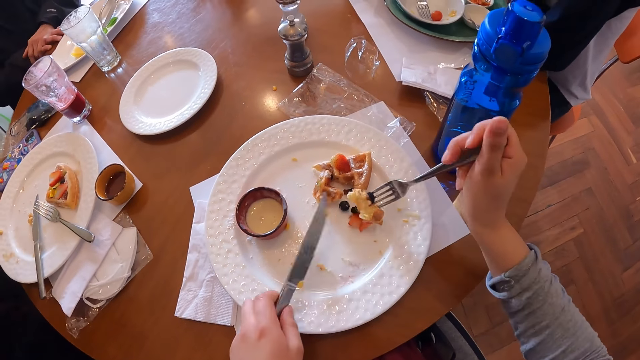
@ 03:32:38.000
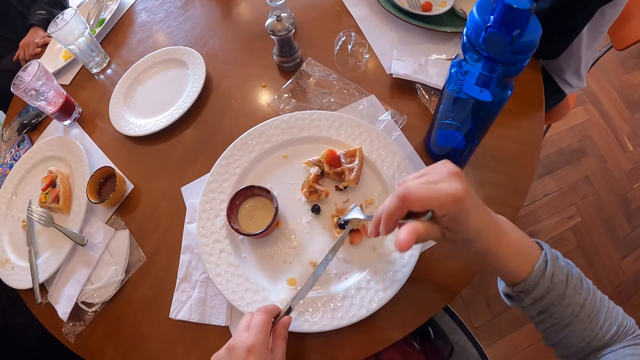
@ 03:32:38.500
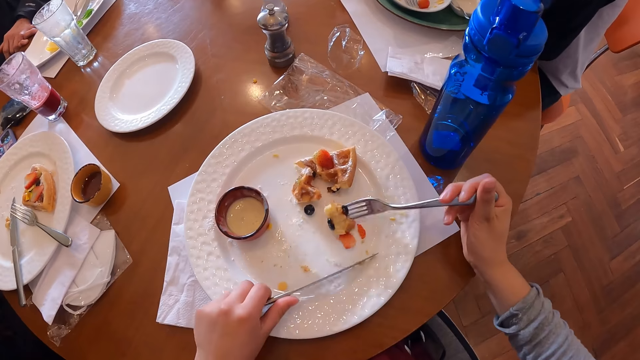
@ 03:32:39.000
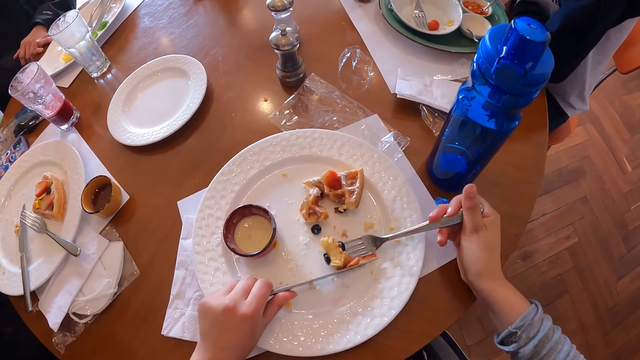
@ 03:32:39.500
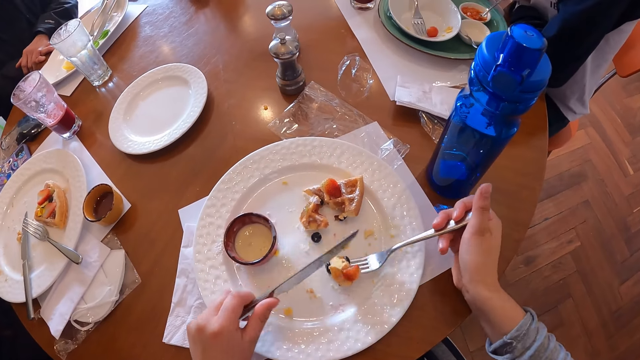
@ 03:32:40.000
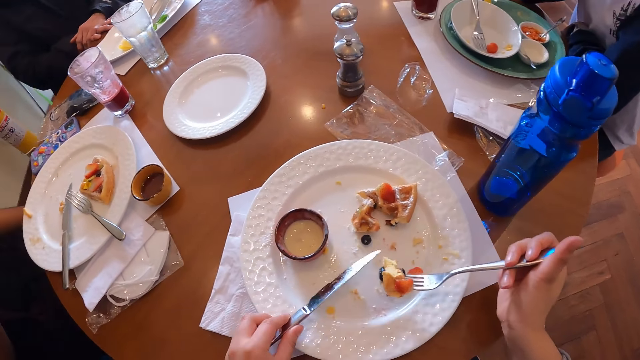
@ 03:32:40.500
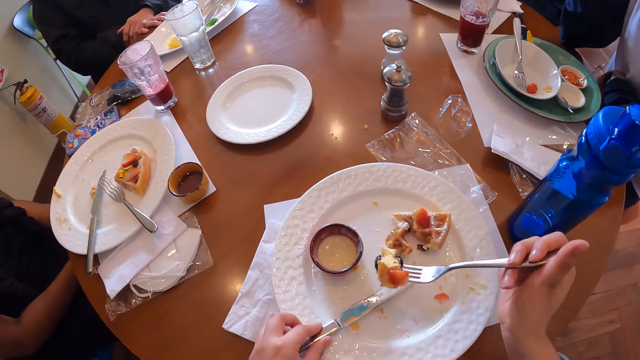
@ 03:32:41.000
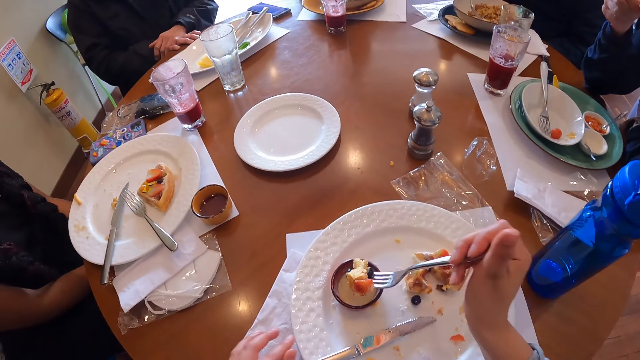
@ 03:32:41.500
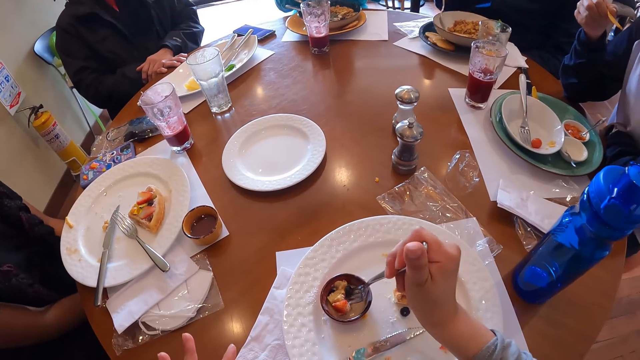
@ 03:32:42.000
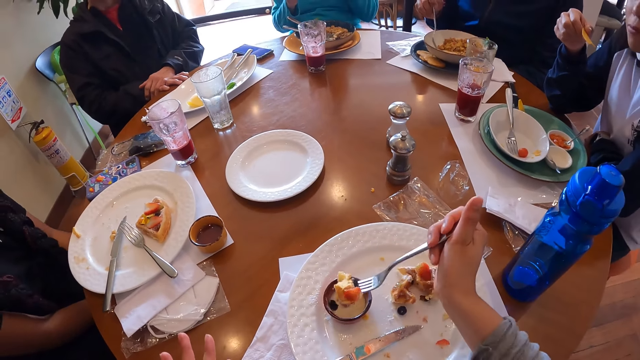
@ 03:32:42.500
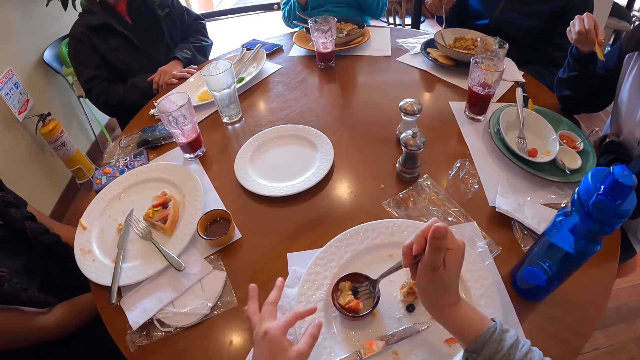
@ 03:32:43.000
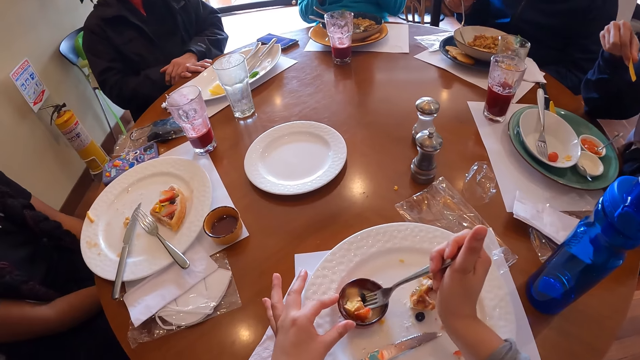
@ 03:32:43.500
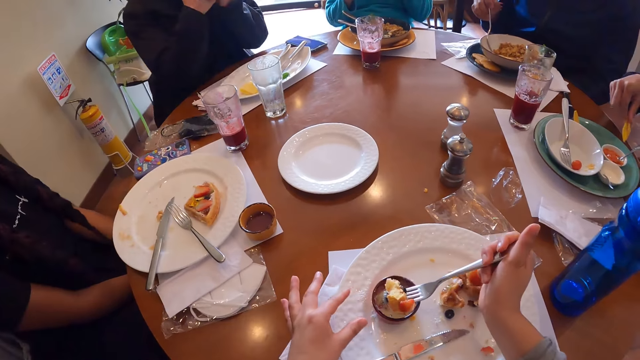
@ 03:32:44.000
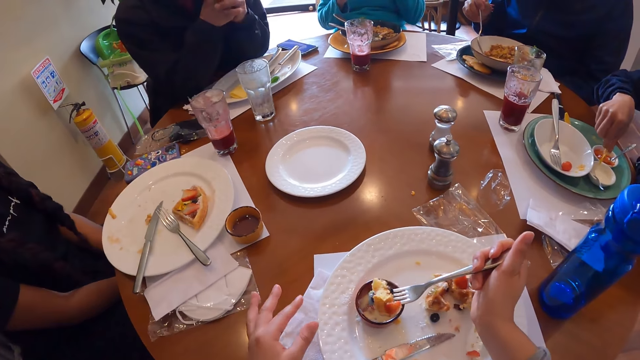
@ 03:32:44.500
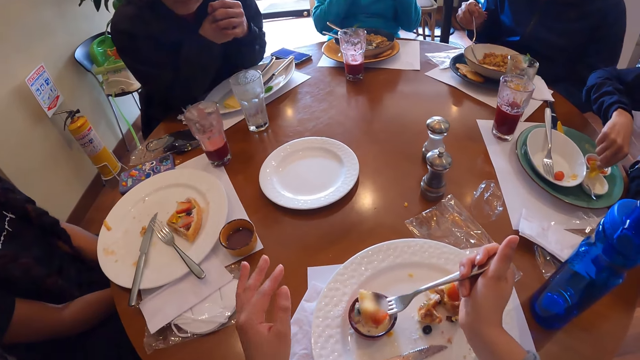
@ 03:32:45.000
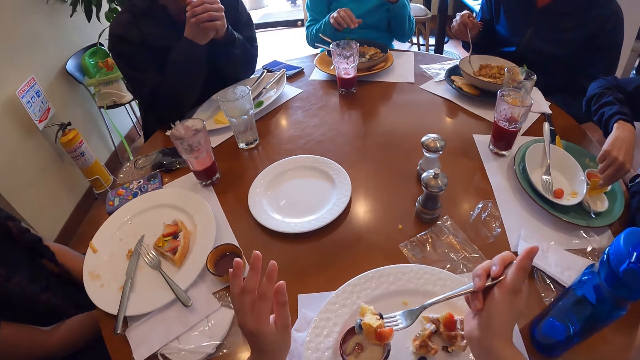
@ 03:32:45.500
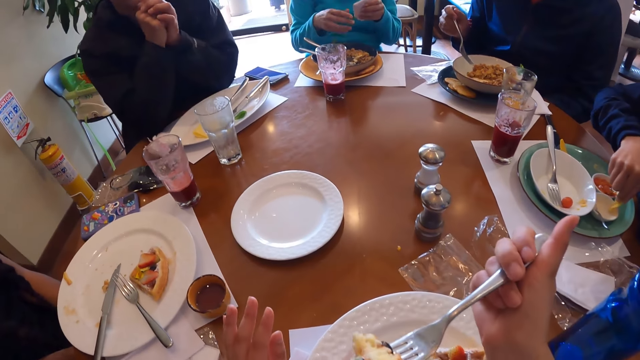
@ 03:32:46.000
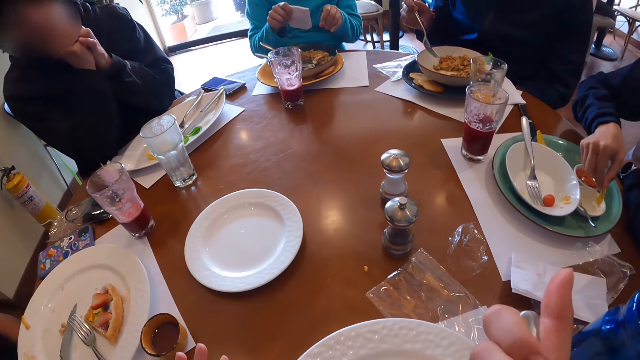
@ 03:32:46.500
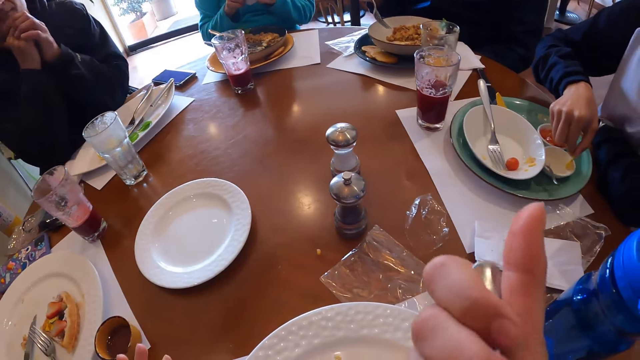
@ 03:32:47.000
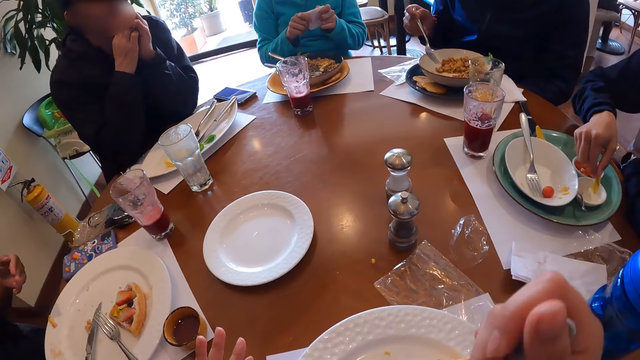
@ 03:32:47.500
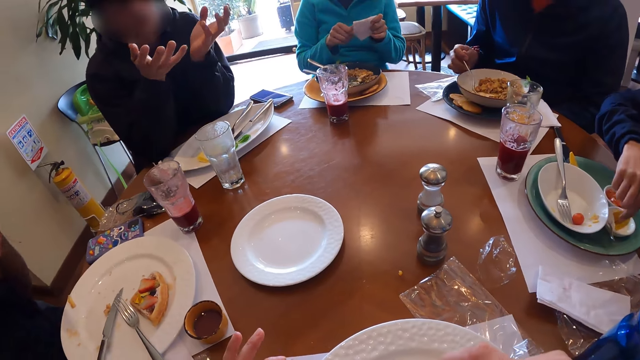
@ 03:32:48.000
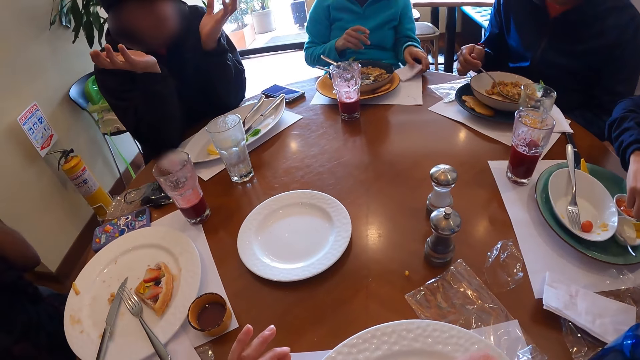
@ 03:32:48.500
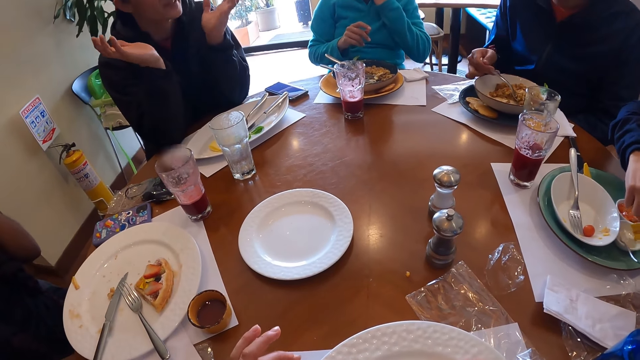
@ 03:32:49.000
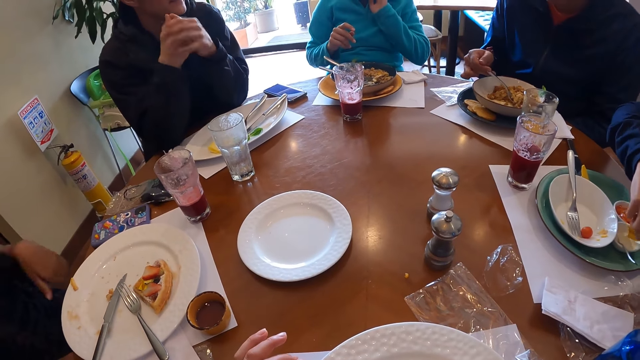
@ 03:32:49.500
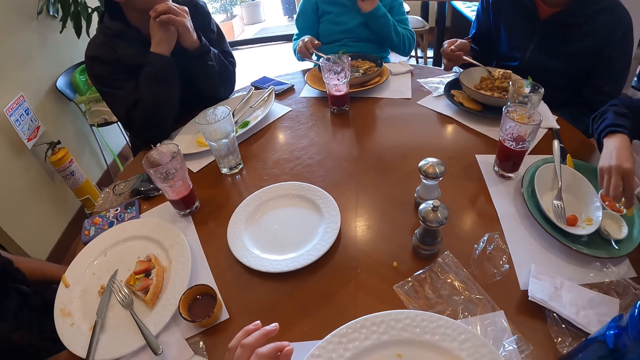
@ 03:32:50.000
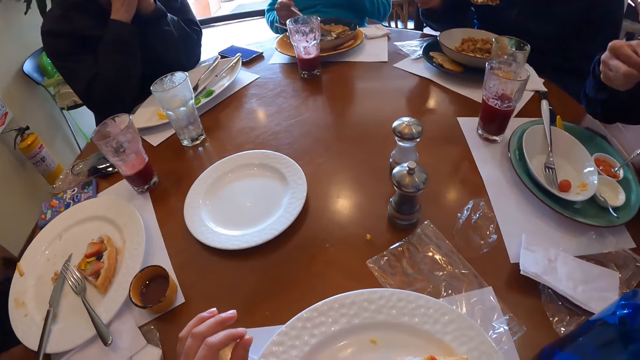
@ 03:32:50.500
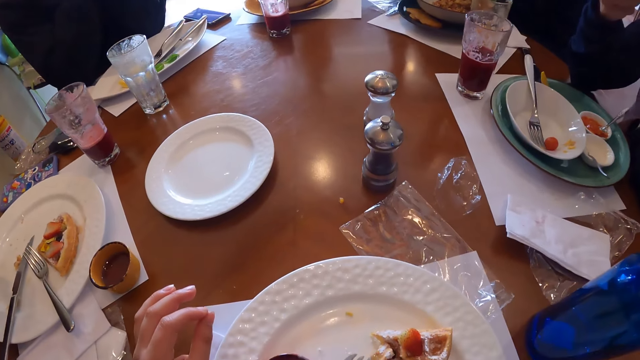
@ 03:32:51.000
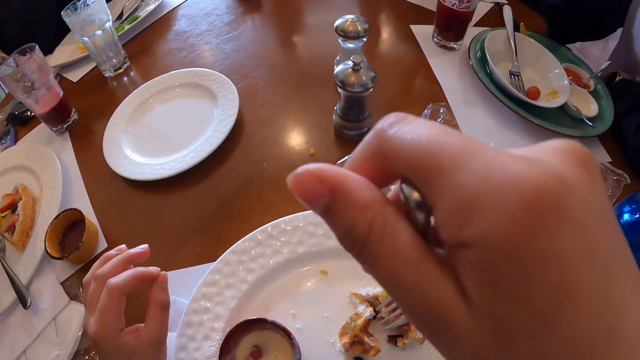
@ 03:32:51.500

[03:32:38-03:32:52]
The camera wearer places the table knife on the table with her left hand. She dips the snack in the bowl. She touches the mug on the plate on the table with her left hand. A woman picks some dipping sauce with the slice of chips in her right hand. The camera wearer eats the waffles from the fork in her right hand. Another woman transfers a tissue paper from her left hand to her right hand and transfers the tissue paper from her right hand to her left hand. A third woman dips a snack in a bowl of milk. A man picks some porridge from the white plate with the fork in his right hand and makes a gesture. The second woman places the tissue paper on the table with her left hand and picks the fork from the plate on the table with her right hand. The man eats from the fork in his right hand.

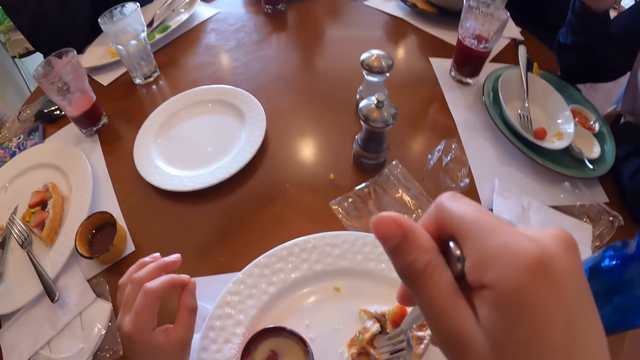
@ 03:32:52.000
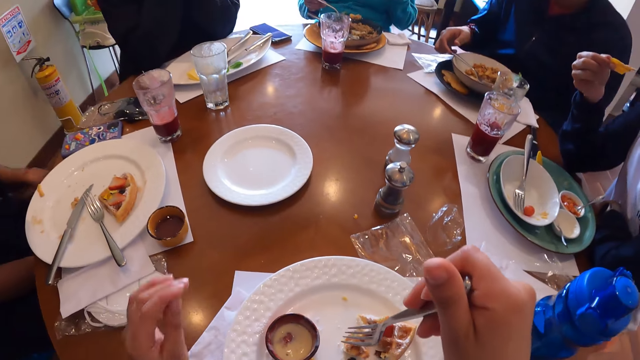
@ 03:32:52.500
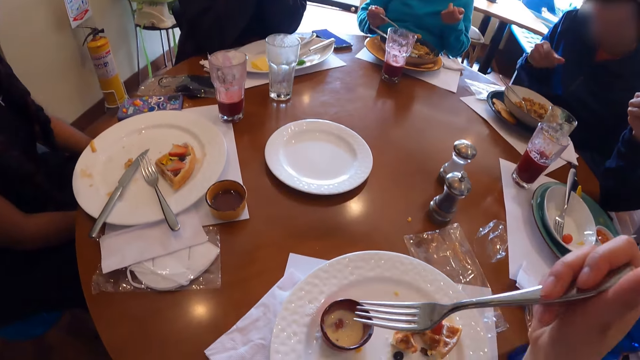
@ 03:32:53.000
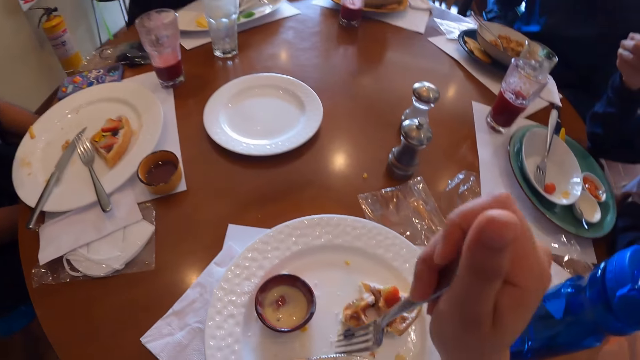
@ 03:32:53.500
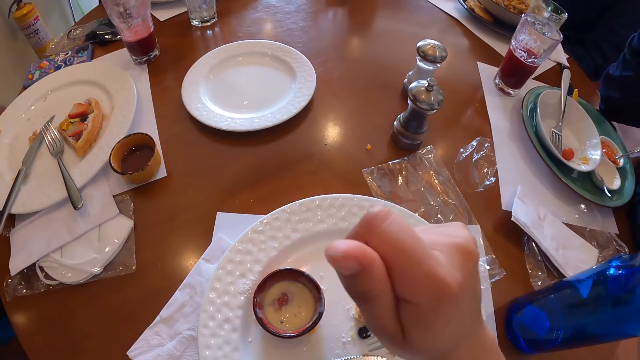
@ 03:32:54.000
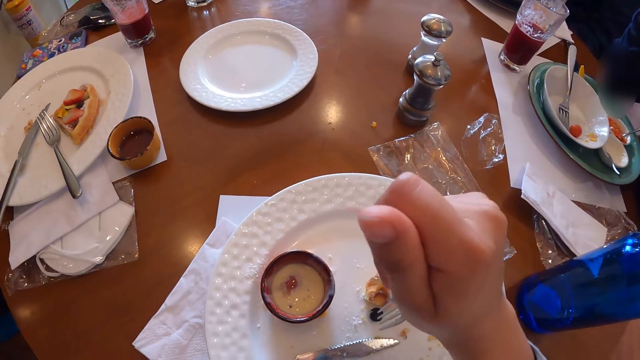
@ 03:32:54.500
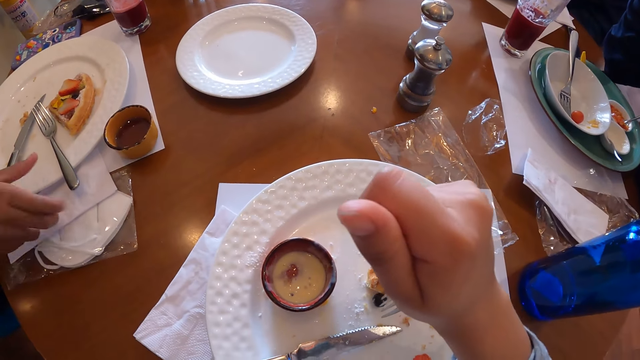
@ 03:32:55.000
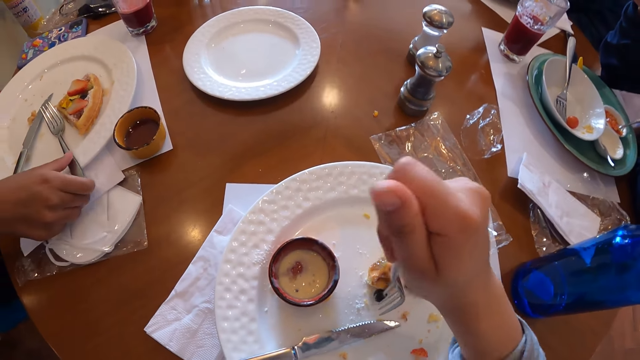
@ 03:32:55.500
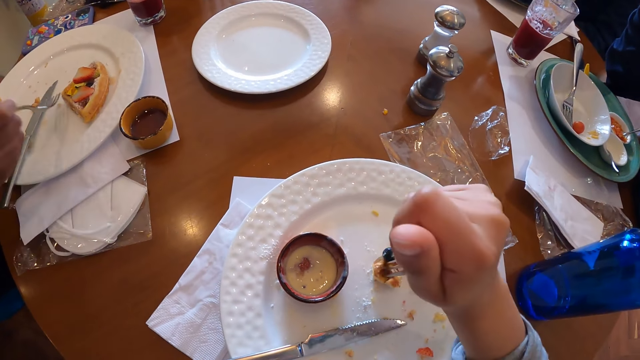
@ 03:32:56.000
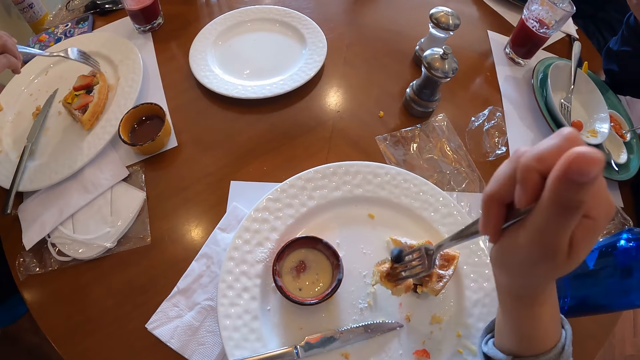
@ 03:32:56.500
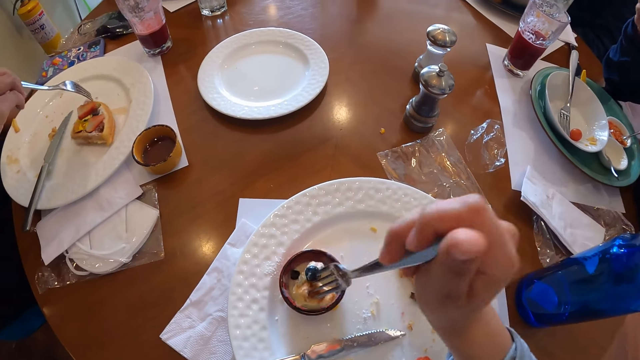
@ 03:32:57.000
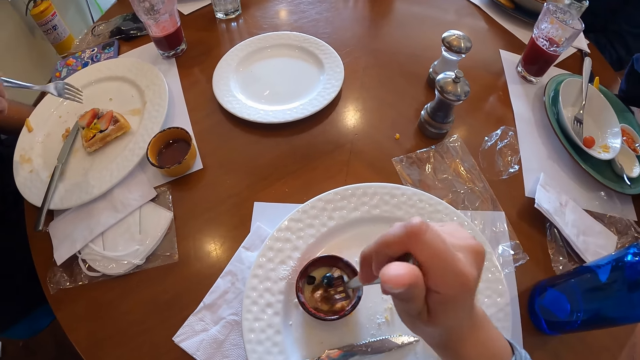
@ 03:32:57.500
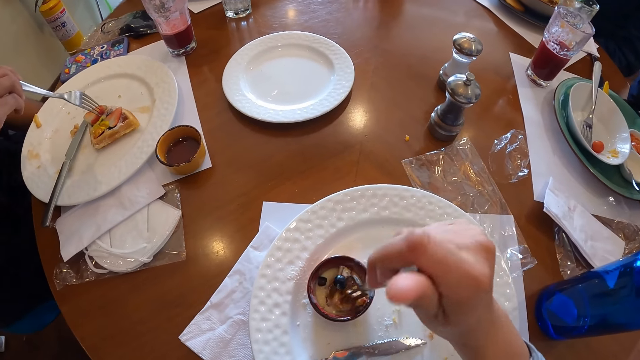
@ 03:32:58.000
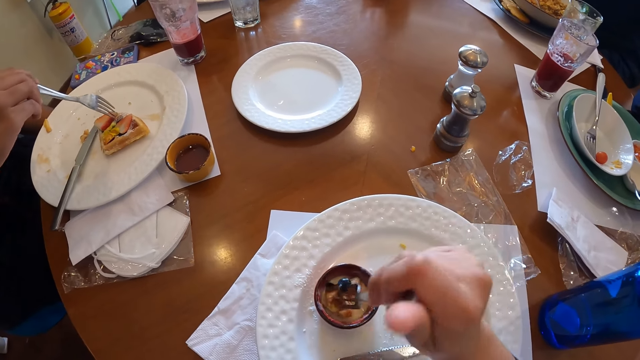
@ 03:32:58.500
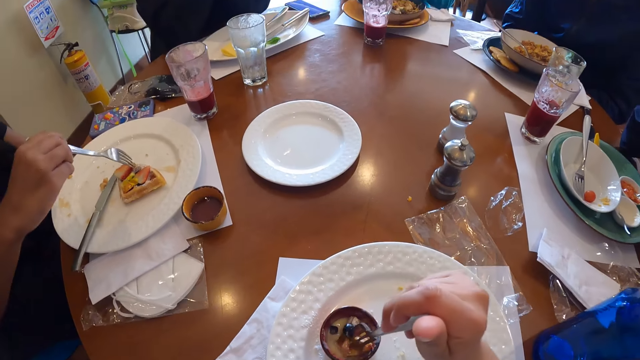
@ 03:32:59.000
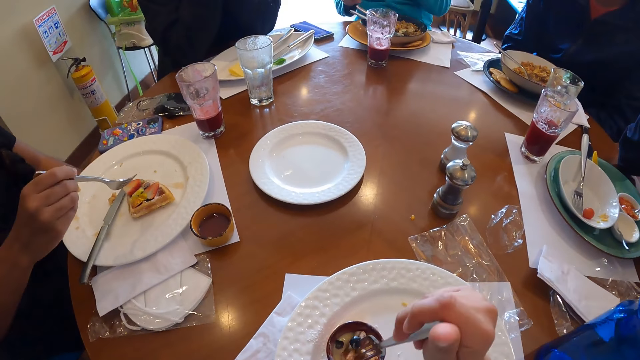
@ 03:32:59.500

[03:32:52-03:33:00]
The camera wearer picks some waffles from the plate on the table with the fork in her right hand. The woman picks a fork from the plate on the table with her right hand. The camera wearer dips the waffles on the fork in the dipping sauce in the mug with her right hand. The woman moves waffles in the plate on the table with her right hand and inserts the fork in the waffles in the plate with her right hand.
